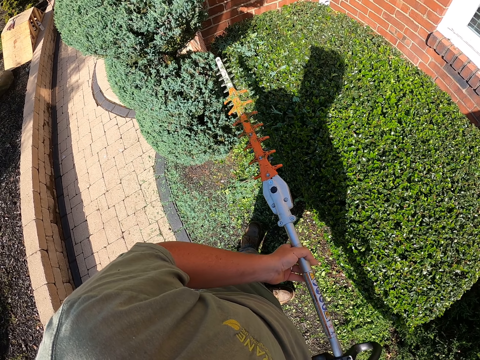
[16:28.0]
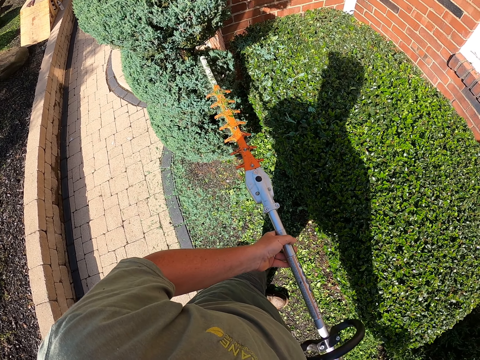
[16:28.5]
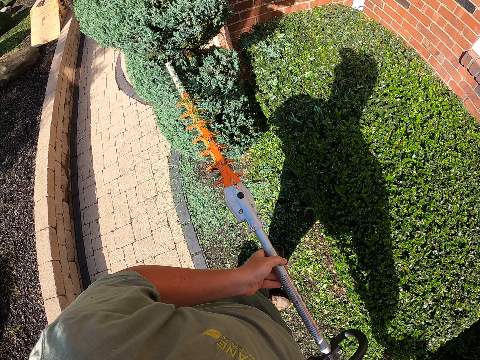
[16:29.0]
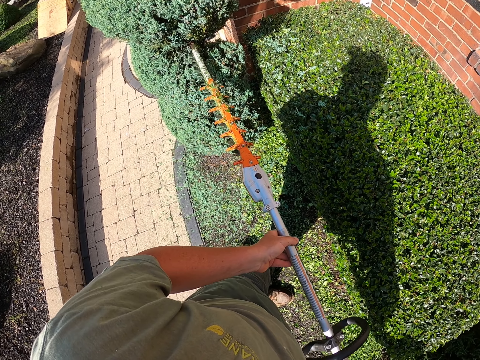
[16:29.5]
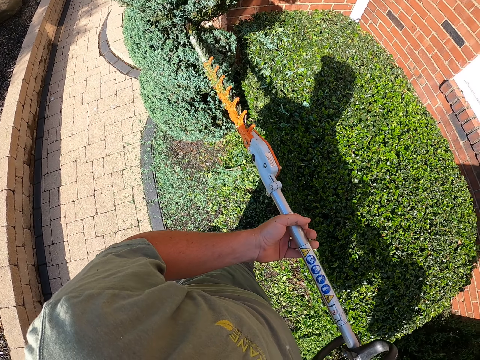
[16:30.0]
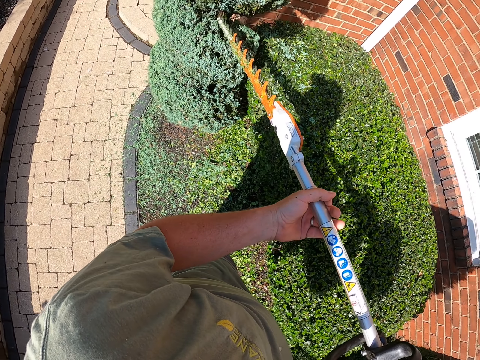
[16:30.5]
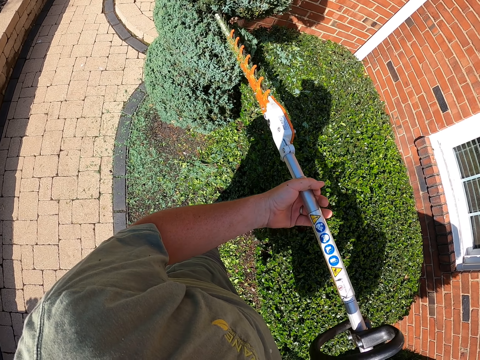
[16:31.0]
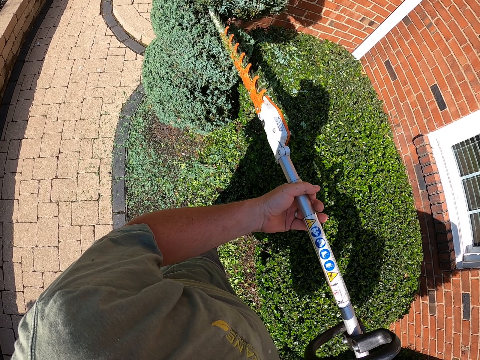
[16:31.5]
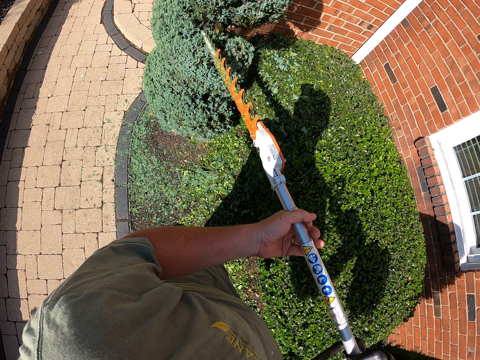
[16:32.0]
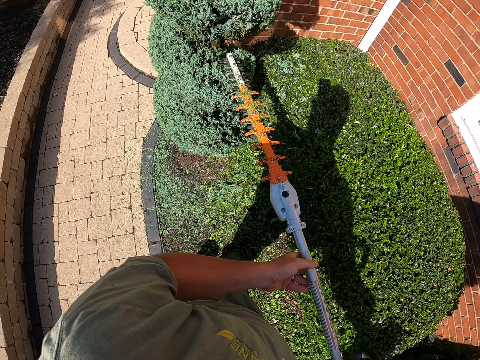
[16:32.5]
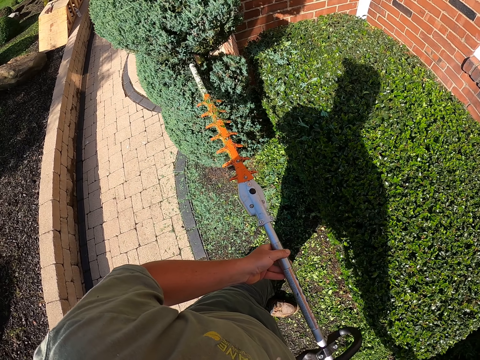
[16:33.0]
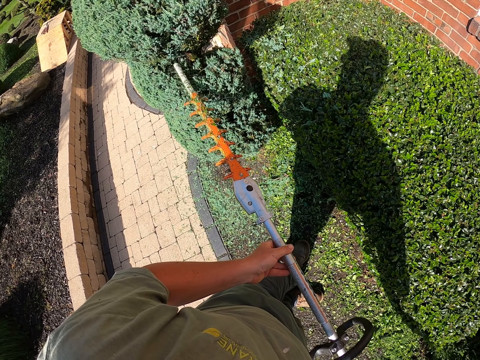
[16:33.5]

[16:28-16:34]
The camera wearer trims a flower.

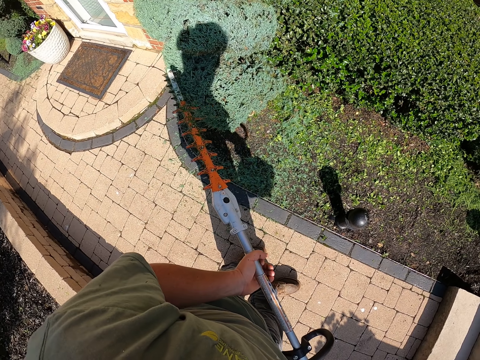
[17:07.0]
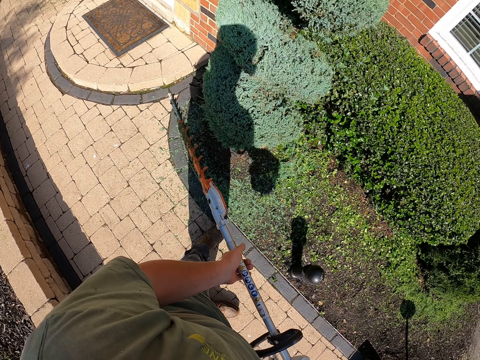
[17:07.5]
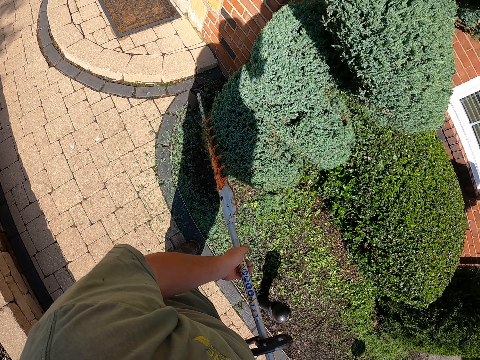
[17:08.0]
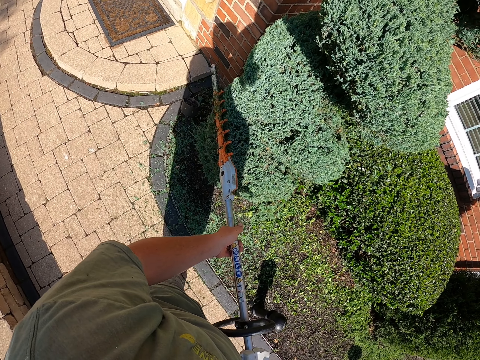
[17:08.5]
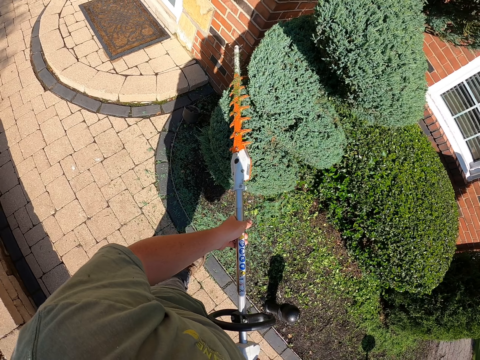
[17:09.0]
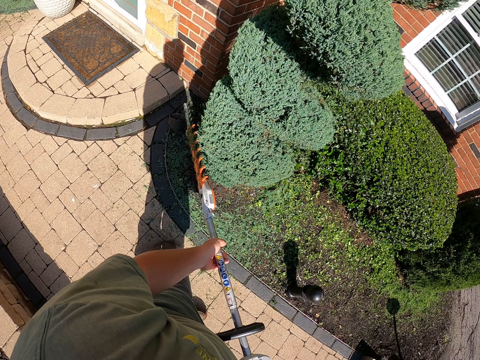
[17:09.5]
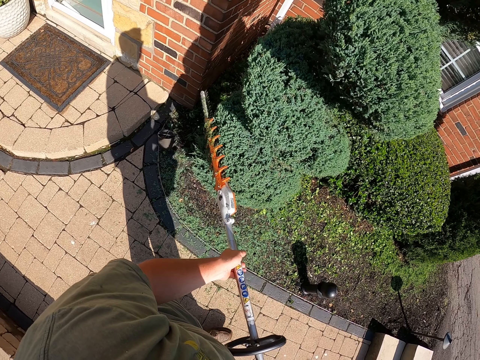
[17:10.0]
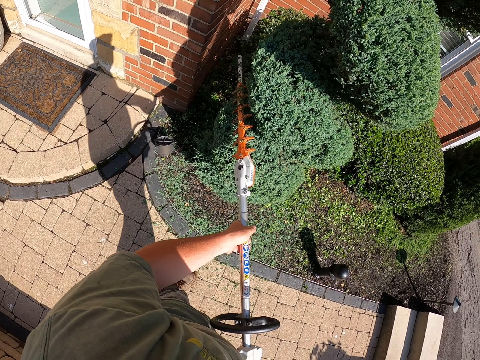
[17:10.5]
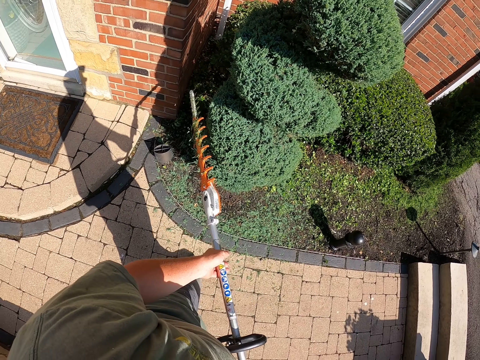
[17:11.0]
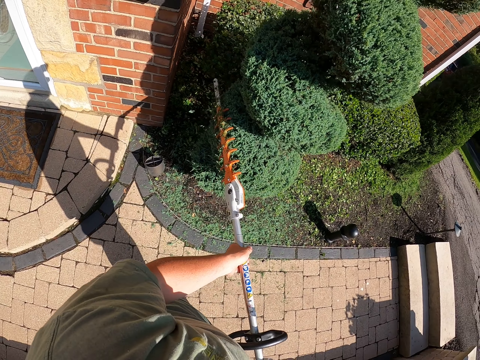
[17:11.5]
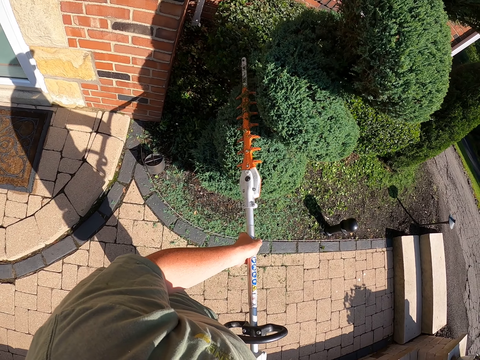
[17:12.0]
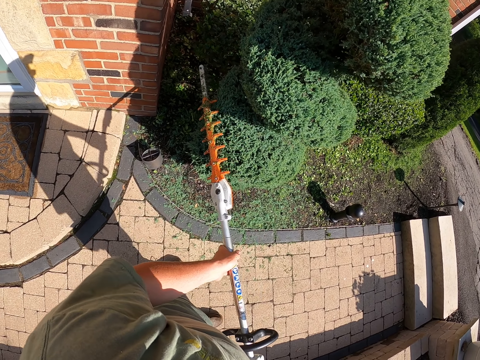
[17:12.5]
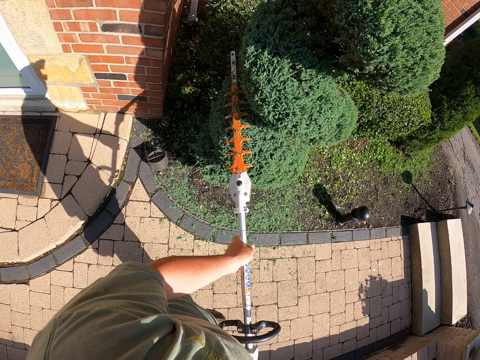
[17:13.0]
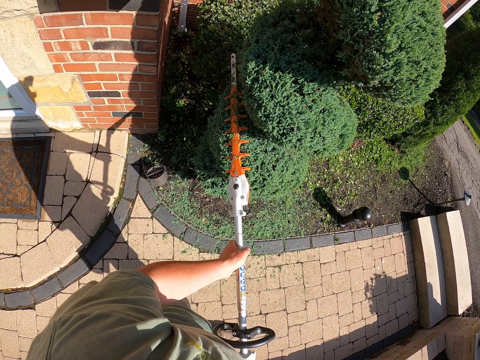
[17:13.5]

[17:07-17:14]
The camera wearer trims a flower.

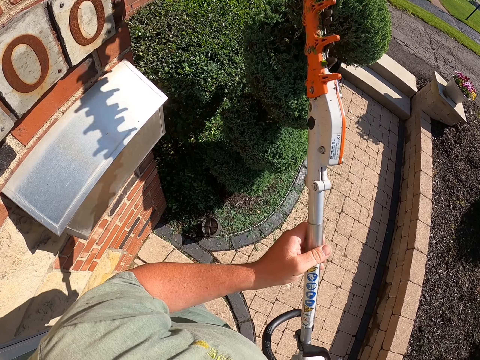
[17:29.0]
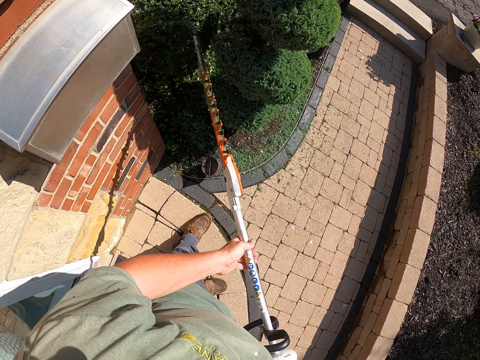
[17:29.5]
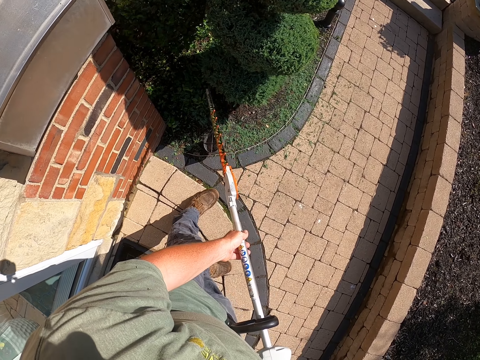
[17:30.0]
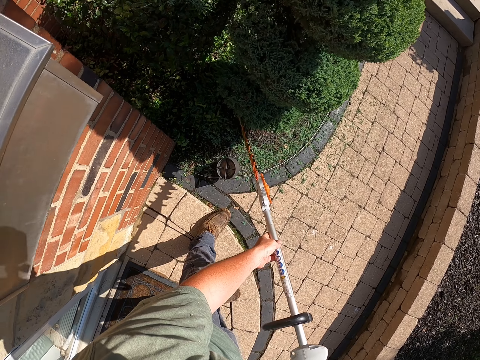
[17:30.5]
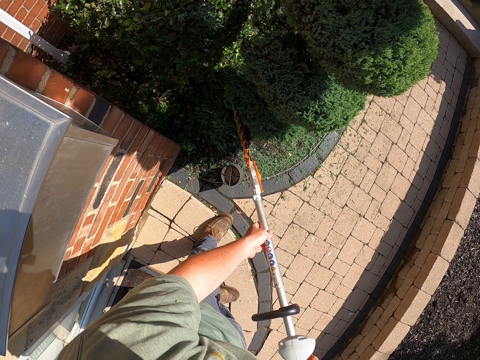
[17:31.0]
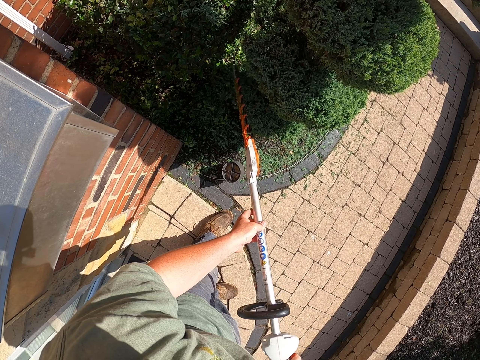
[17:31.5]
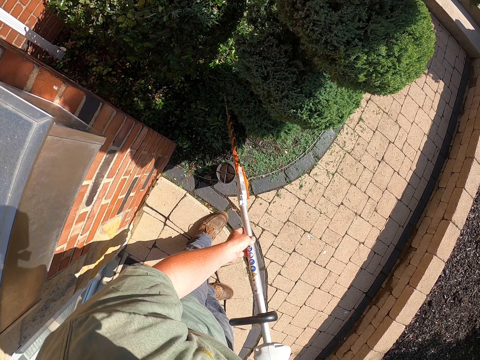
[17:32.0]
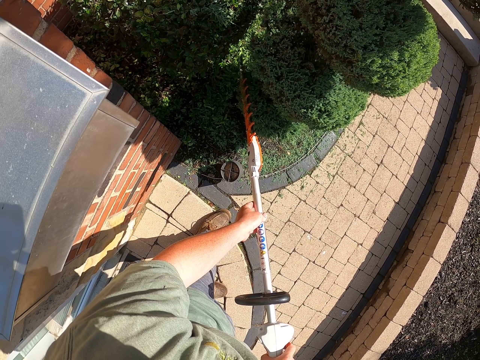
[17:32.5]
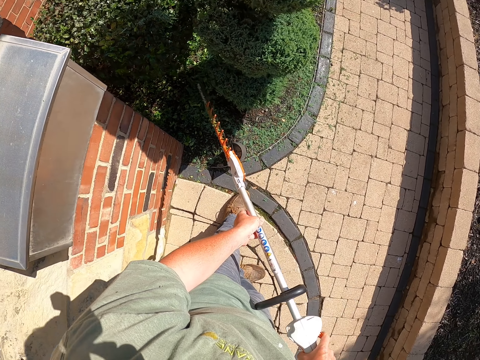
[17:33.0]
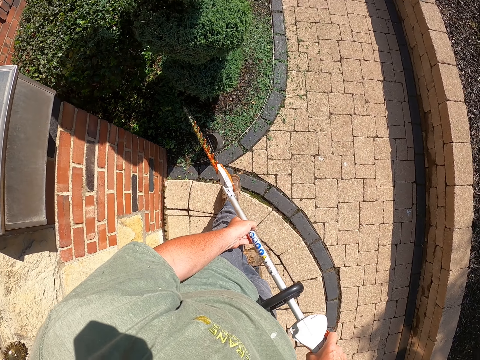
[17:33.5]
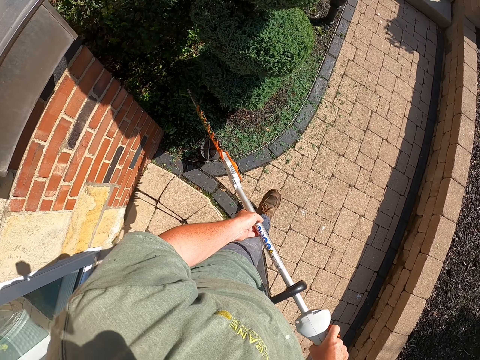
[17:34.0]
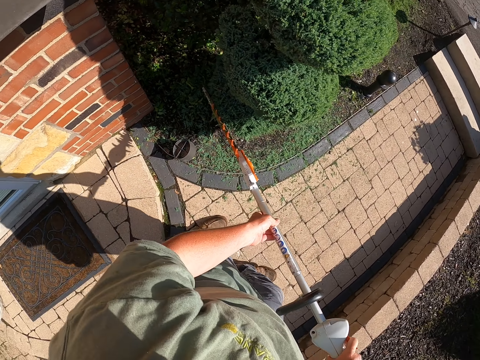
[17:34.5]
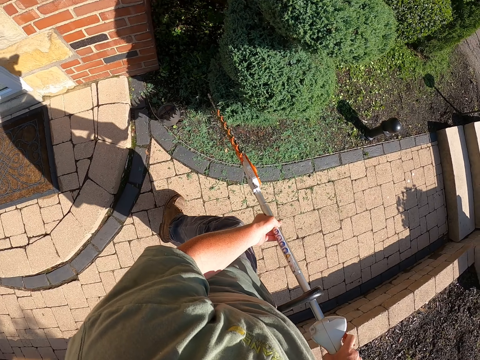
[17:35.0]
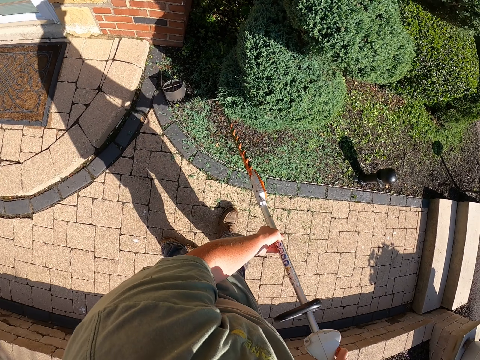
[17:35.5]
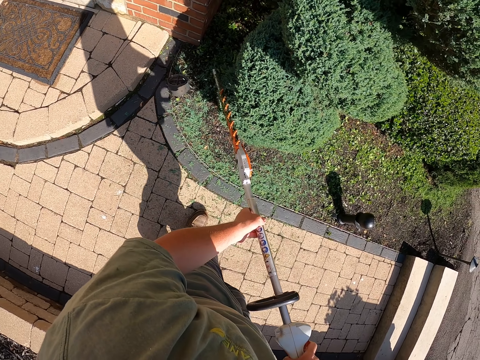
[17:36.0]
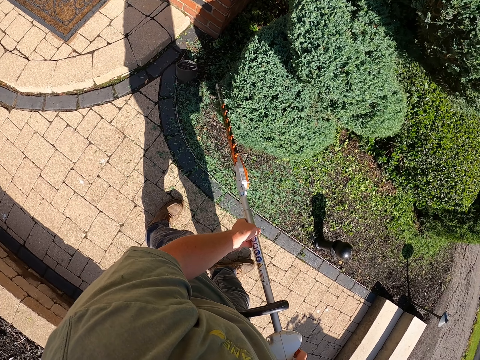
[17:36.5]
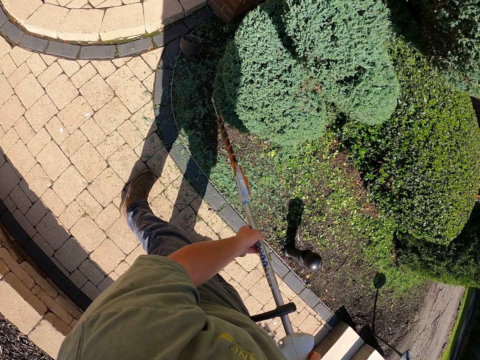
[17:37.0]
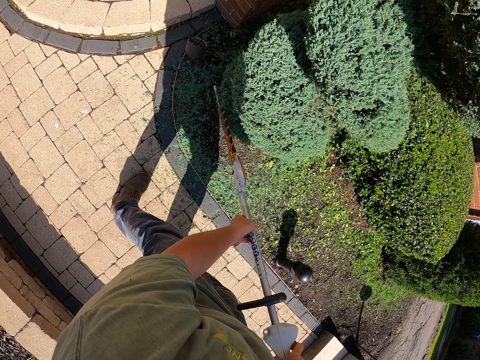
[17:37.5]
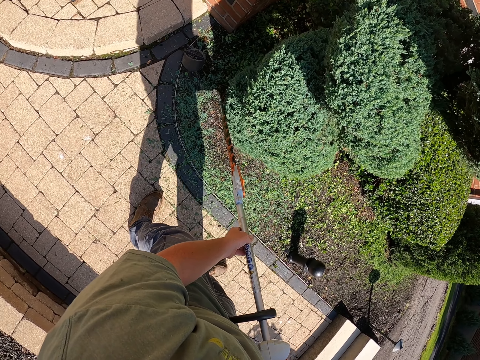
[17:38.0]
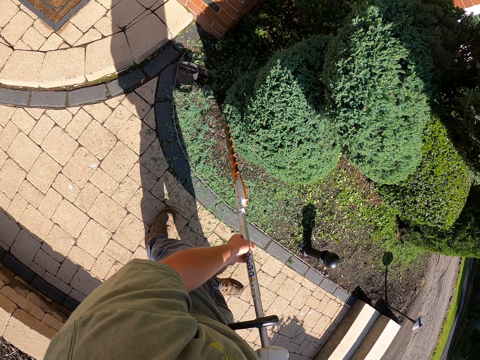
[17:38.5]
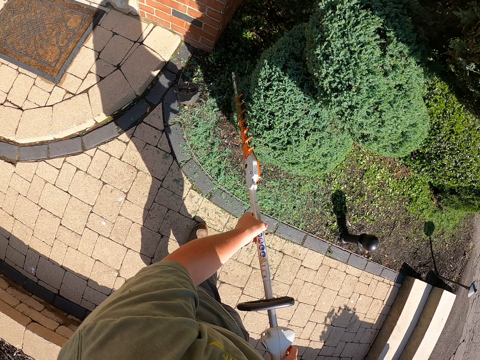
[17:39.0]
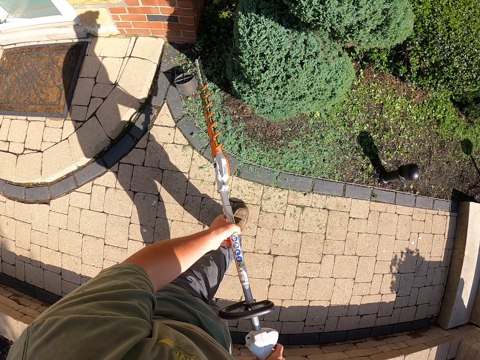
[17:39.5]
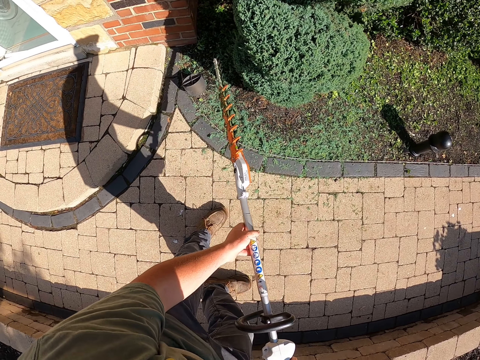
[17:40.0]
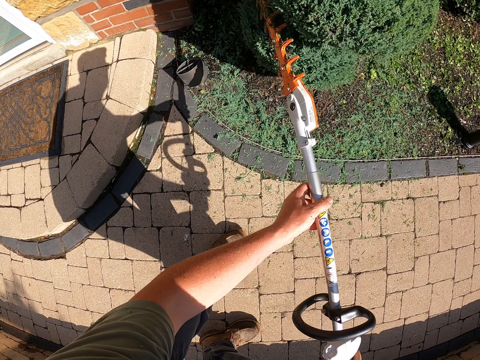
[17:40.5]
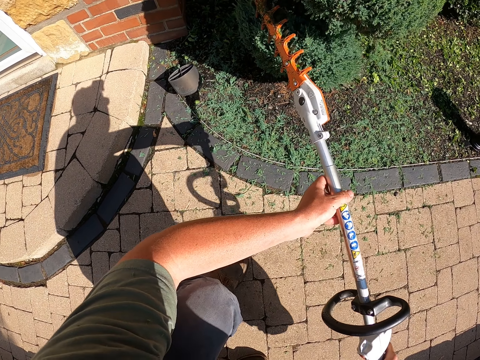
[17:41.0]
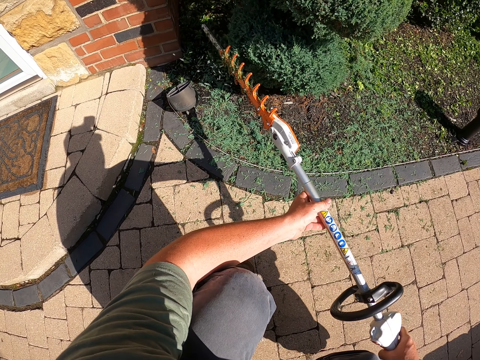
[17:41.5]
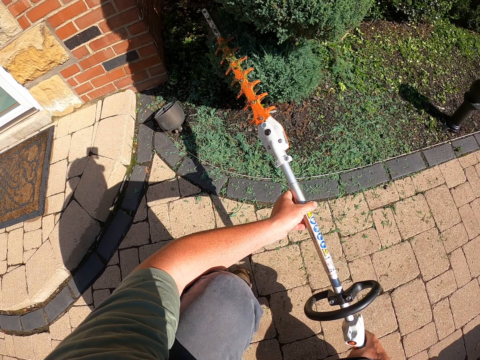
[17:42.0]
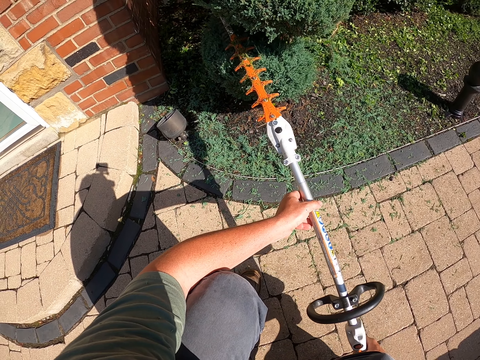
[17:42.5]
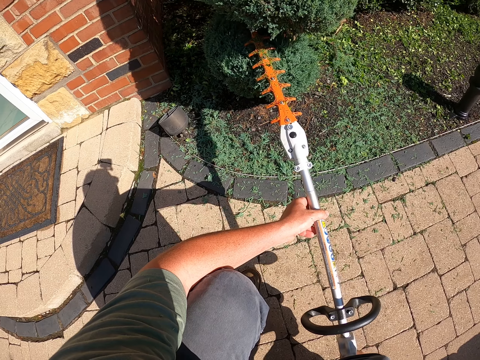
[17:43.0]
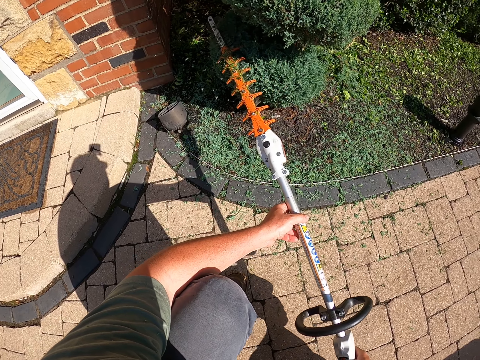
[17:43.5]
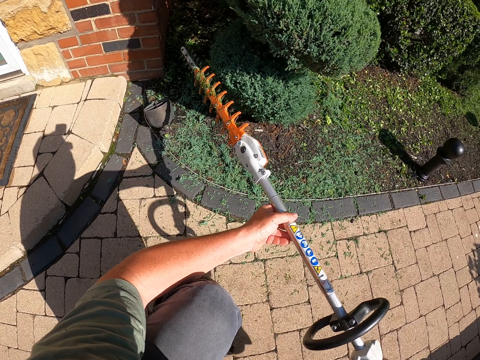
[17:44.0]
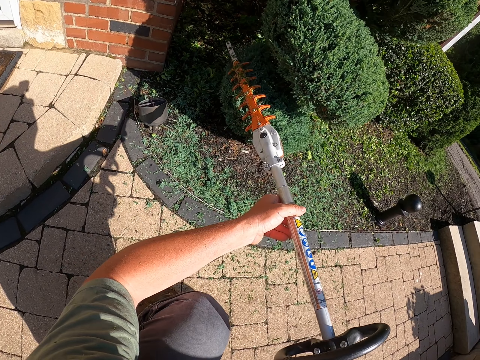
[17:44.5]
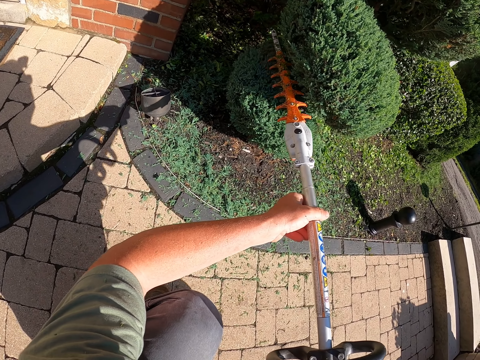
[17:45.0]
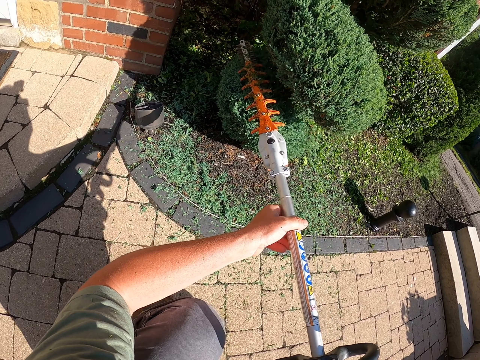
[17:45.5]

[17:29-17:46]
The camera wearer trims a flower. They move back. They trim the flower and squat down.
